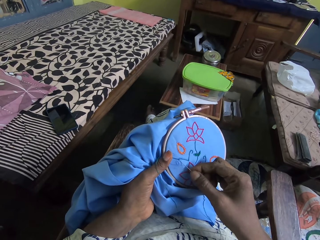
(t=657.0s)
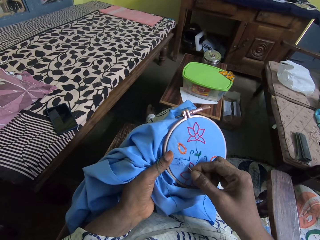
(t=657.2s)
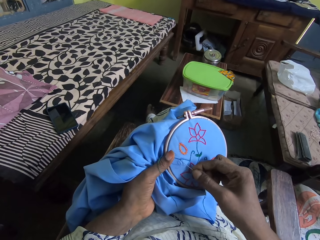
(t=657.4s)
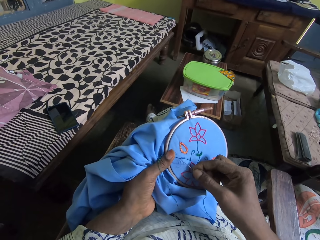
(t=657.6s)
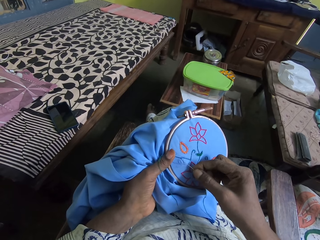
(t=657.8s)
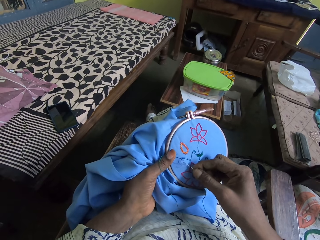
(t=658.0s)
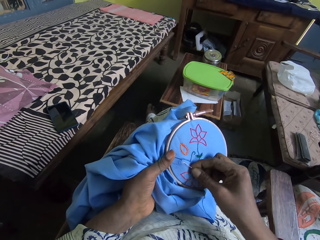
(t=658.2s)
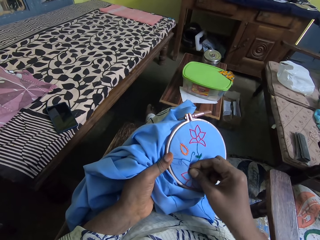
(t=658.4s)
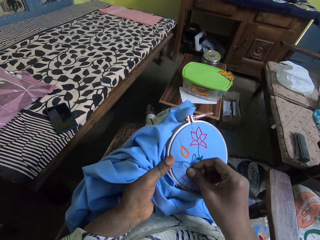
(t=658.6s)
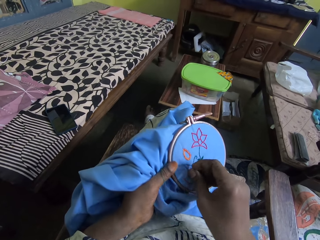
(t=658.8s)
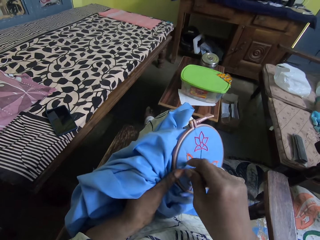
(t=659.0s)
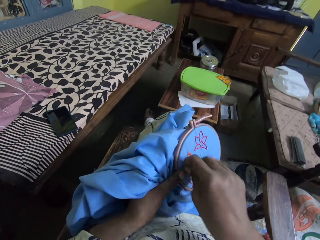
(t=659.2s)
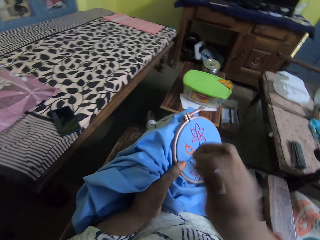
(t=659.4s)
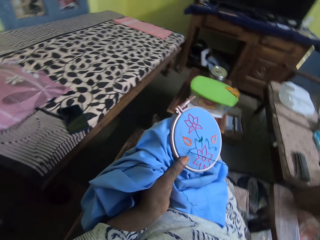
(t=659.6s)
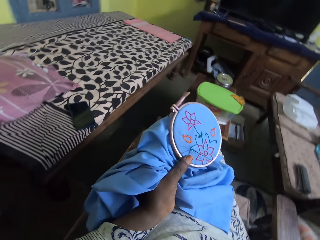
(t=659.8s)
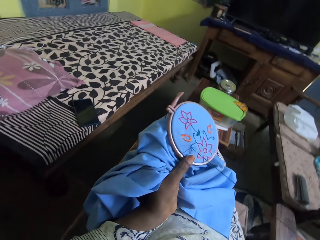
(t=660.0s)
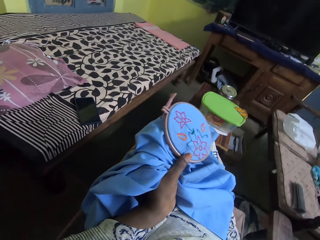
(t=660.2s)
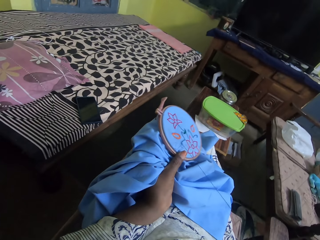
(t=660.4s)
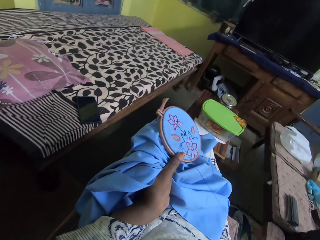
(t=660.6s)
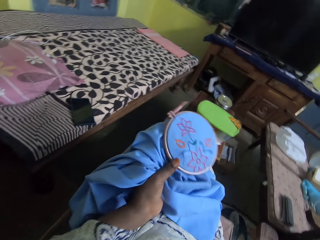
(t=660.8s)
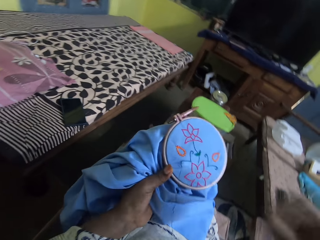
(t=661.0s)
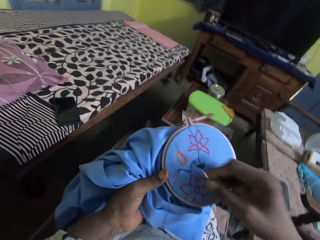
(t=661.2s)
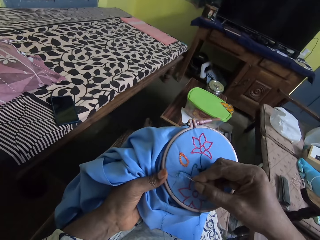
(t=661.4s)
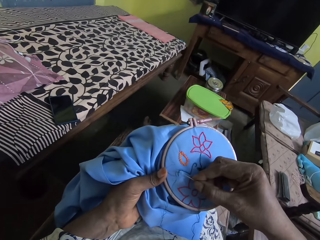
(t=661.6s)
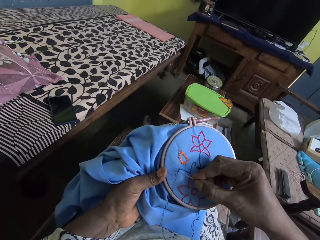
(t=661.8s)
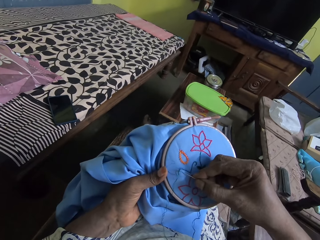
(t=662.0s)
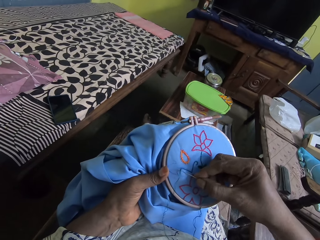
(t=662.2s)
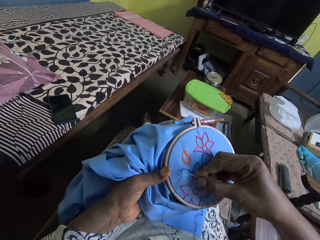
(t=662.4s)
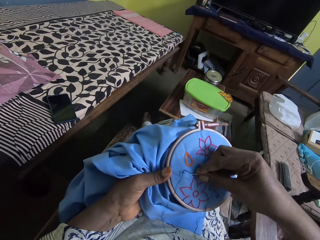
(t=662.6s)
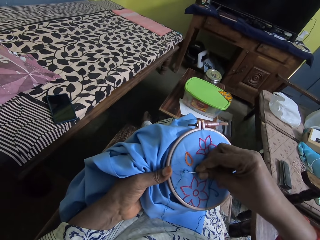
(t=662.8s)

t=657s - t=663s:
The camera wearer sews a piece of cloth with hands.

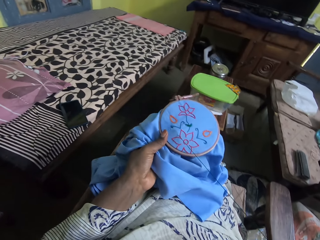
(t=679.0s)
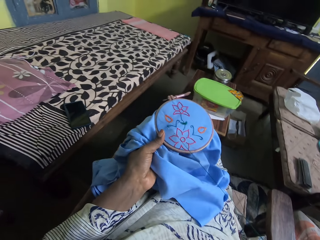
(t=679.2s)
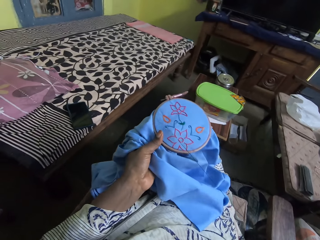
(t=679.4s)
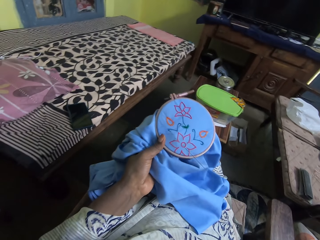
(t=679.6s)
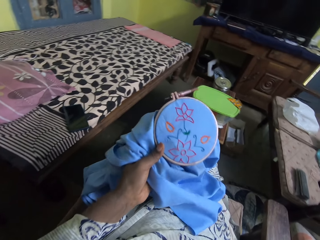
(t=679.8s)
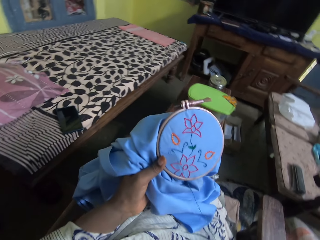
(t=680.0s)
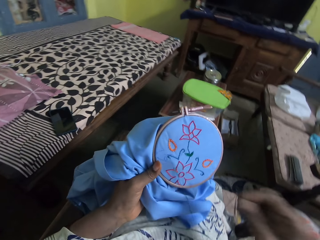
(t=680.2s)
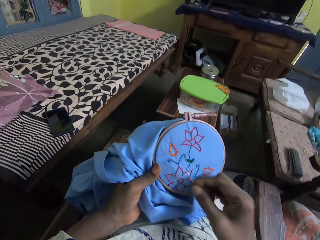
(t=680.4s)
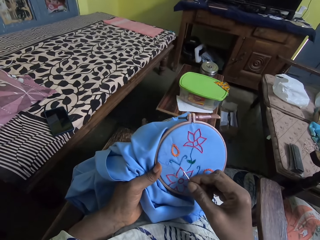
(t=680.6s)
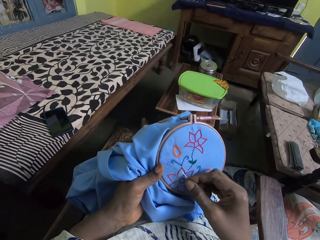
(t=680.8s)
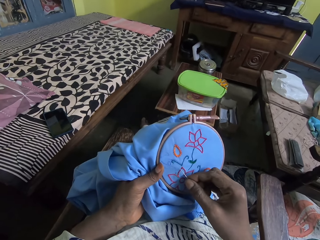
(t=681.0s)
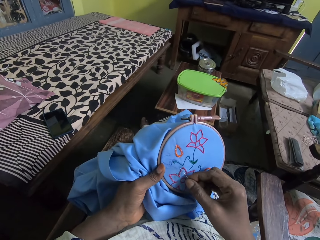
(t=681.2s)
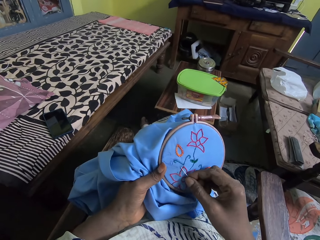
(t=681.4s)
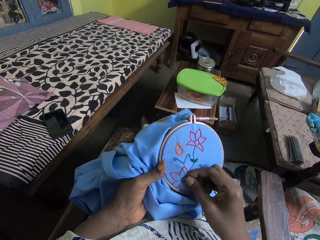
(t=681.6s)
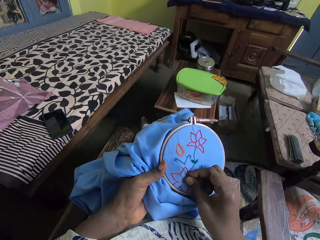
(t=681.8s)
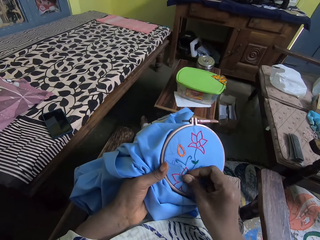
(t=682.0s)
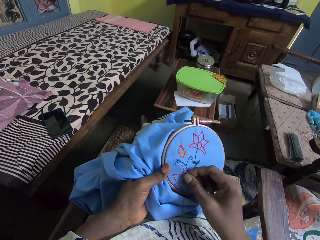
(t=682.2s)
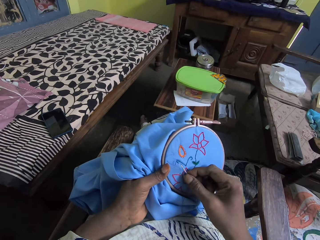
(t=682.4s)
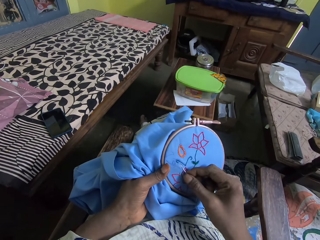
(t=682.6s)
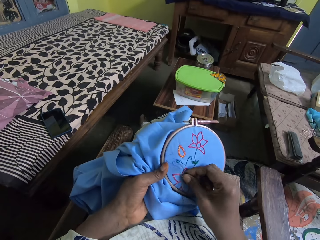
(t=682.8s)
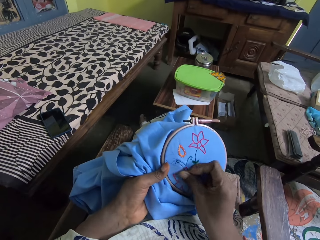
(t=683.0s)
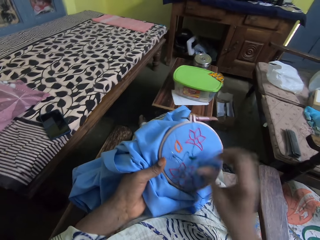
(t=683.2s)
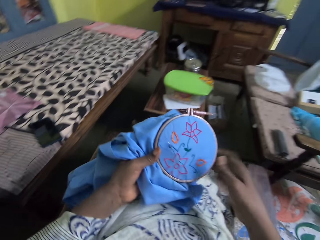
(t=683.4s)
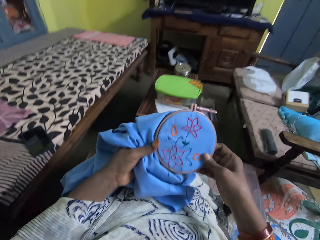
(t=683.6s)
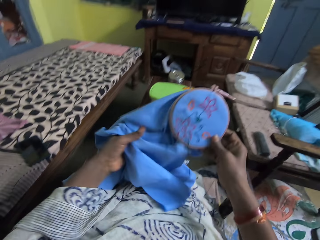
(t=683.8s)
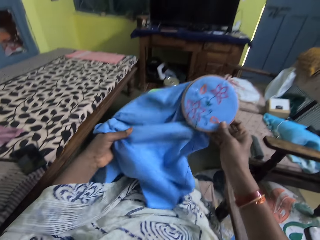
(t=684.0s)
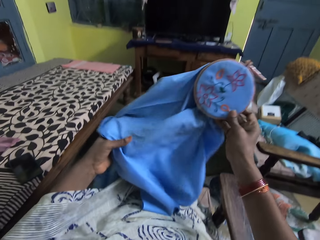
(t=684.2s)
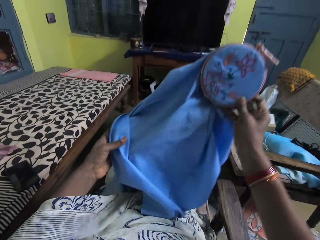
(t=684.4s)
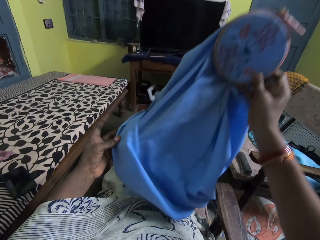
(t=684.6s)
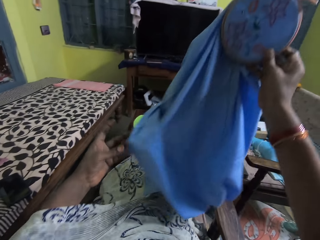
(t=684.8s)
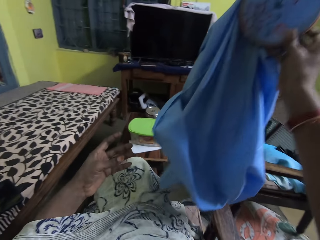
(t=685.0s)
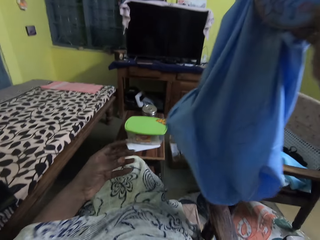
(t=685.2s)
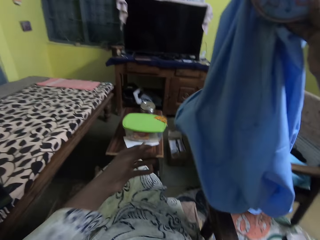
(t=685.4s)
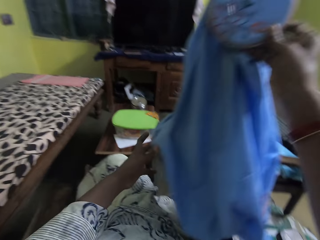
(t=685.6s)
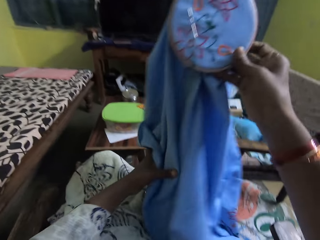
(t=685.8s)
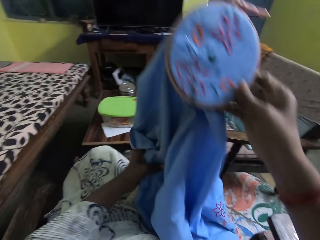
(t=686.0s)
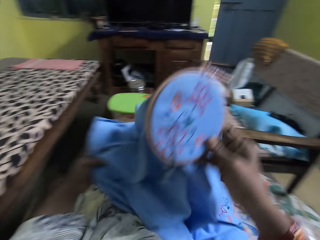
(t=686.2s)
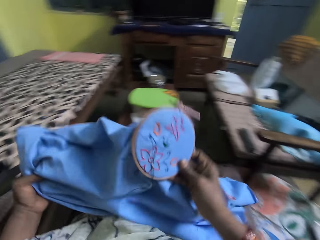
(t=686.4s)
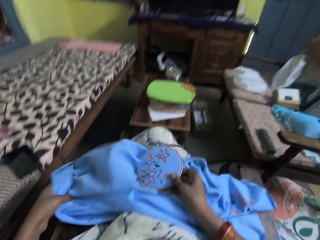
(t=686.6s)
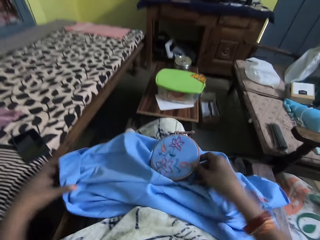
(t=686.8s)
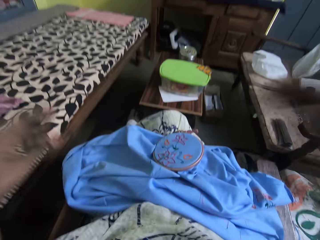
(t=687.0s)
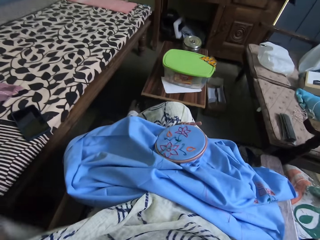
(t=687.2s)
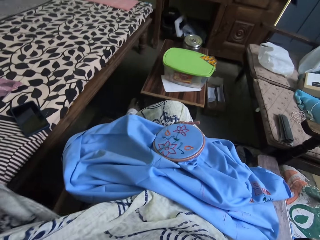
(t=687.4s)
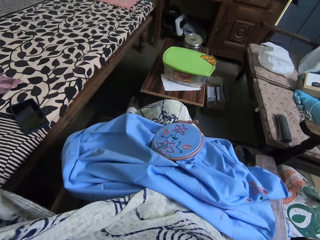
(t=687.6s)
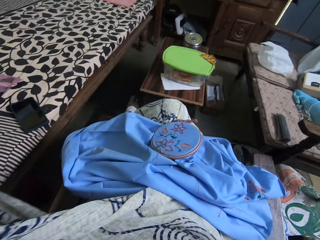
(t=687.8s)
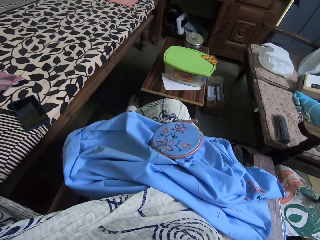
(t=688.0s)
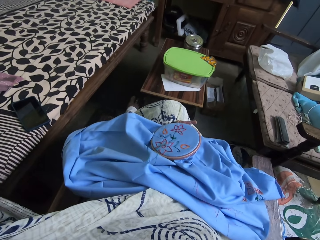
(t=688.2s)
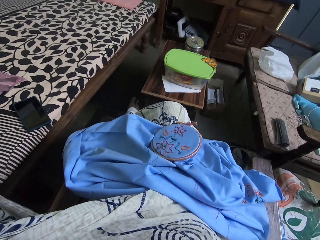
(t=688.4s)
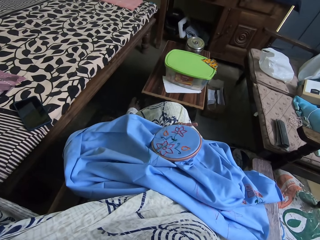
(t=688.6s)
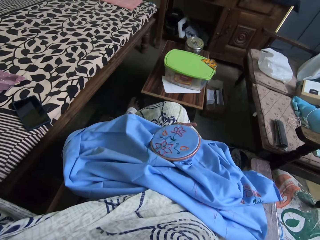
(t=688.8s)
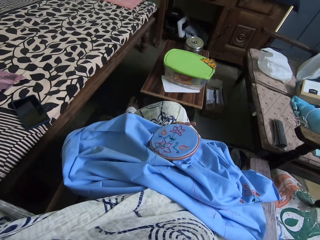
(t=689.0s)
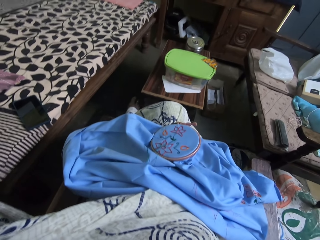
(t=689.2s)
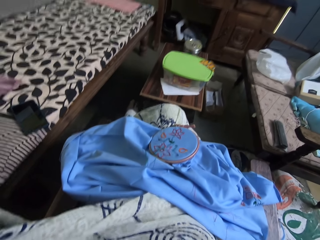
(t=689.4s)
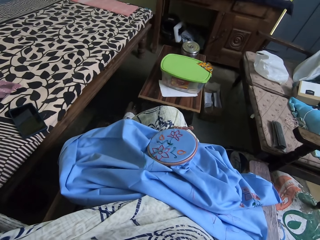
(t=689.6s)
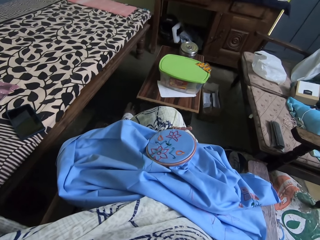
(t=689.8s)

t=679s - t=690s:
The camera wearer looks at a piece of cloth. They lift up the piece of cloth with the right hand. They lift up both hands. They look around.
